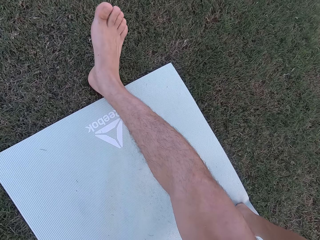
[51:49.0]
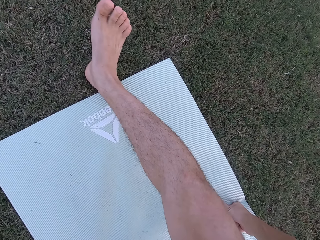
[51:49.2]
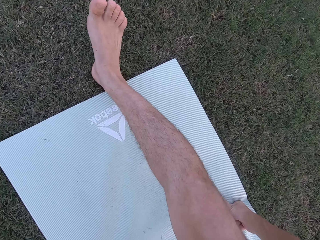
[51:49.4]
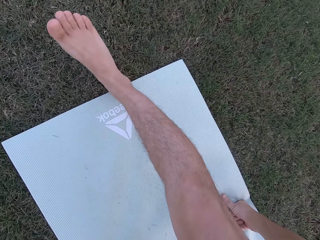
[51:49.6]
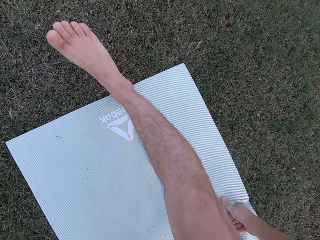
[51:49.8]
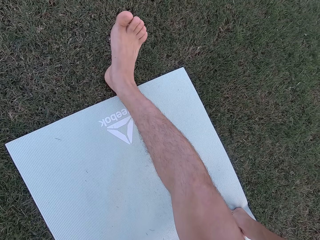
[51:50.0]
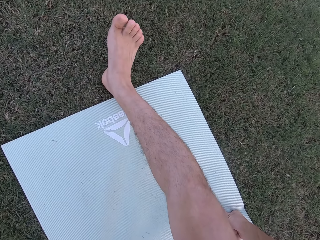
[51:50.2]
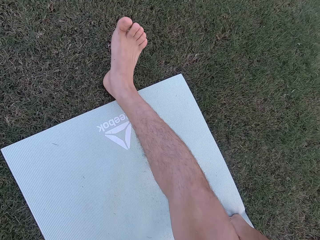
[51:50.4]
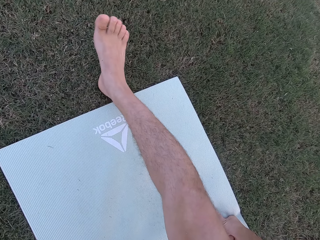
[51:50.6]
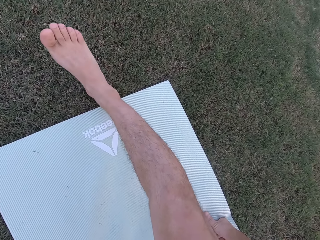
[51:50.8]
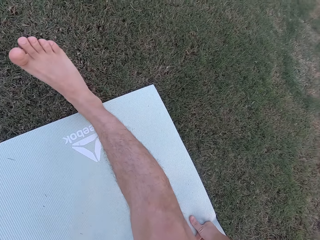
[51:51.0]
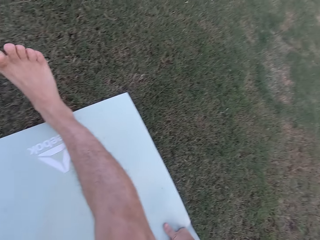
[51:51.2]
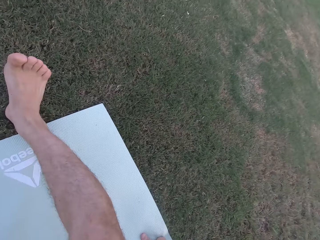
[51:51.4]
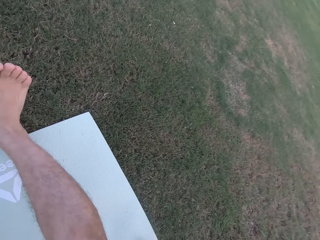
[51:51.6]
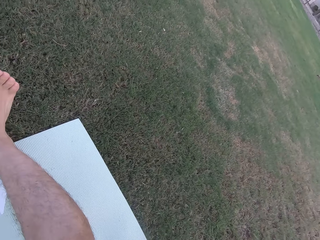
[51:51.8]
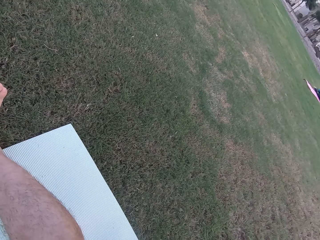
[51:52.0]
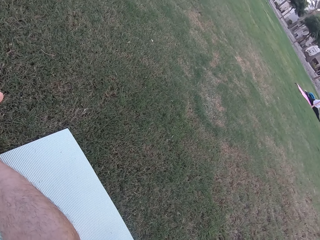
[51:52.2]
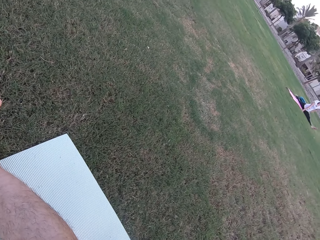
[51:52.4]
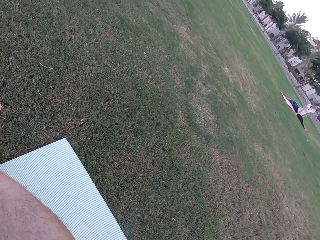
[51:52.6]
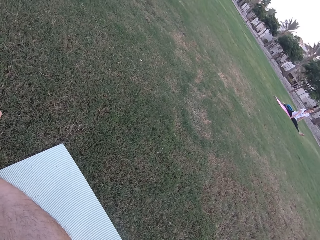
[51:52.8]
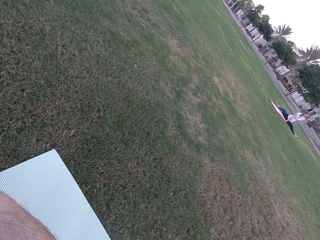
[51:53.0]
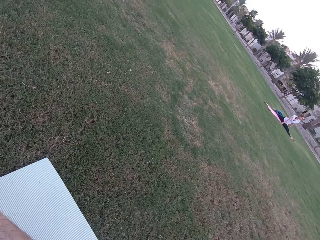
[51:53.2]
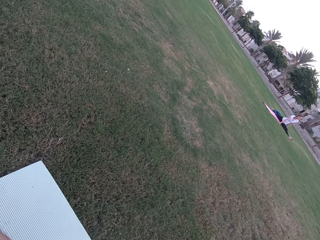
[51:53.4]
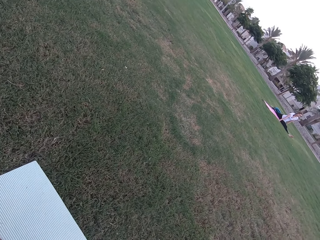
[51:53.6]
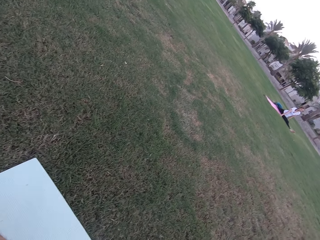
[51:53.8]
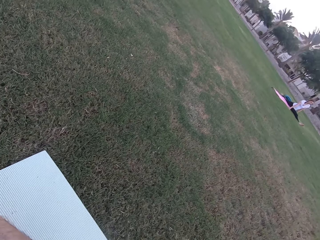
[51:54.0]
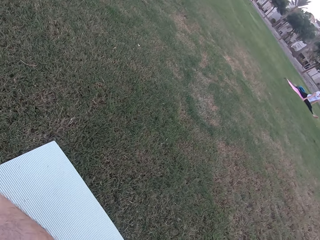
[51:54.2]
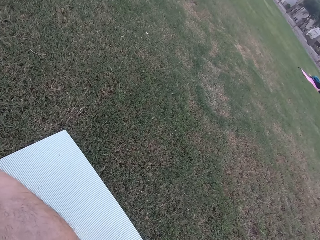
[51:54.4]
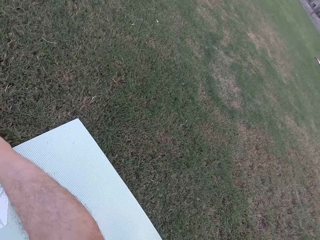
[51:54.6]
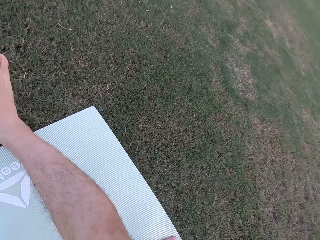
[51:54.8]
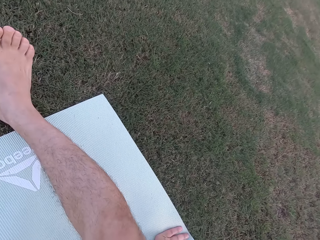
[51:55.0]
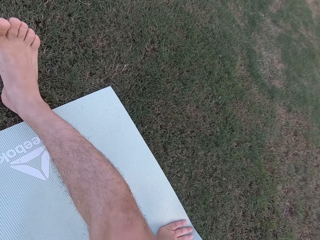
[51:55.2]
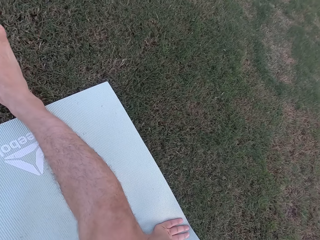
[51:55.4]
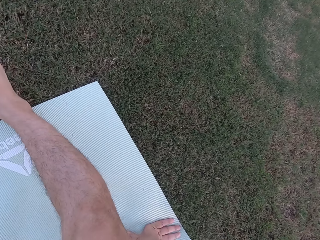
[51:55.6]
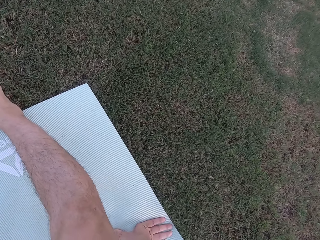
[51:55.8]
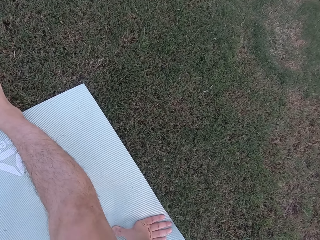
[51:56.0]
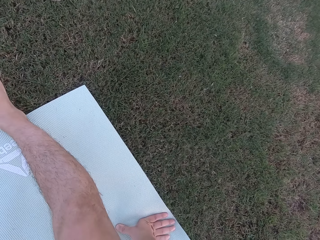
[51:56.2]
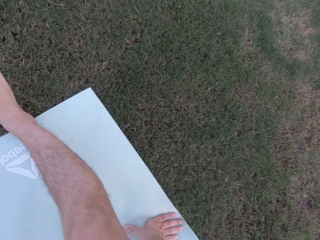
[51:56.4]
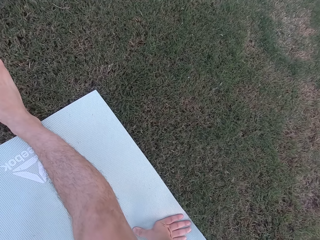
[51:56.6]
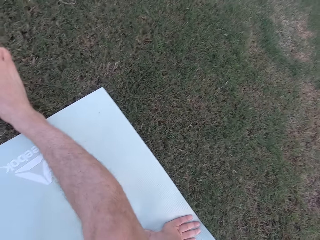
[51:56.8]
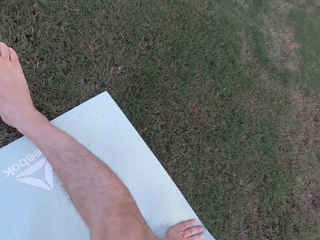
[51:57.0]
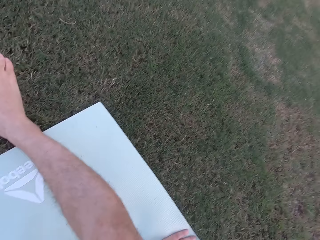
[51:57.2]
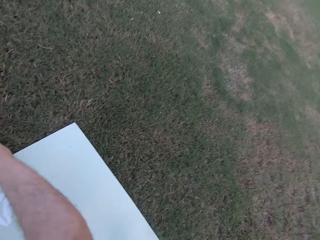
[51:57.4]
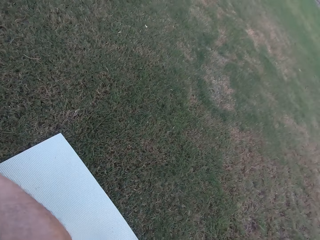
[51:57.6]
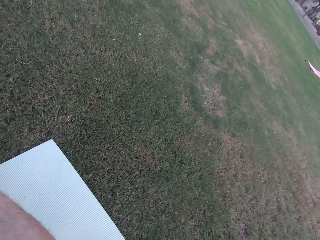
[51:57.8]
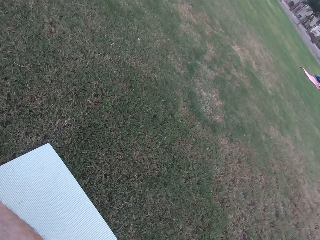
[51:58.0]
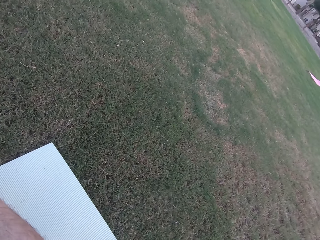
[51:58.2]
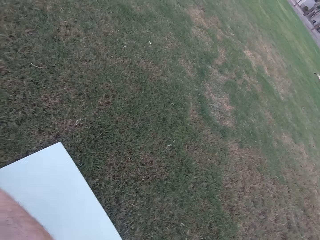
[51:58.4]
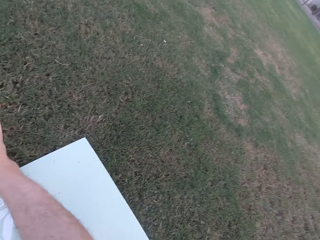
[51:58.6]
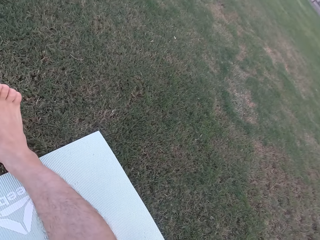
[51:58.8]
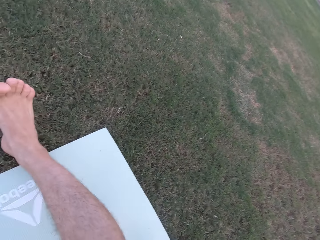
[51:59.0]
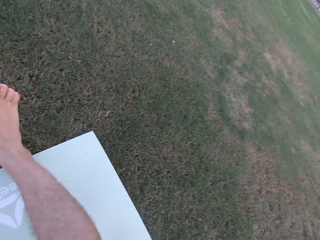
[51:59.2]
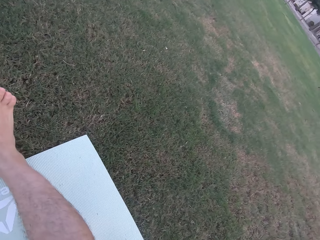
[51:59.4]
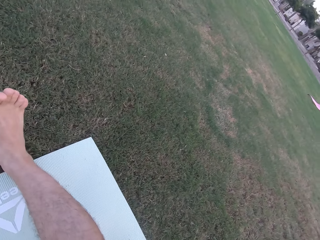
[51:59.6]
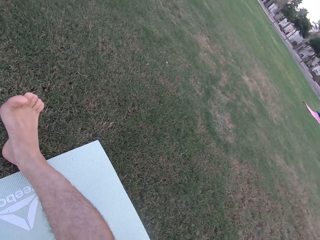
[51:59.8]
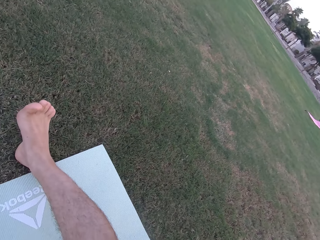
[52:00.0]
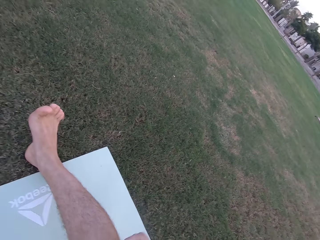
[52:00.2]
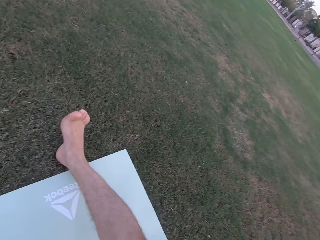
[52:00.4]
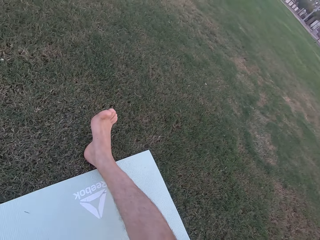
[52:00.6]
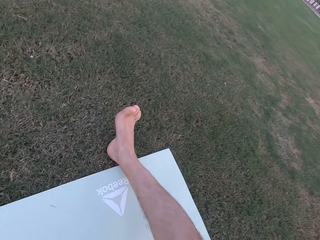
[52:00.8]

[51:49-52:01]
The camera wearer looks around the field. They stare at a person. They look around the field. They look around the ground.

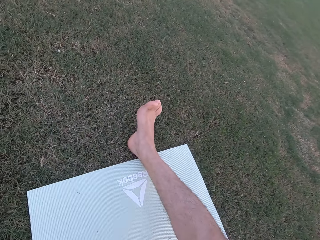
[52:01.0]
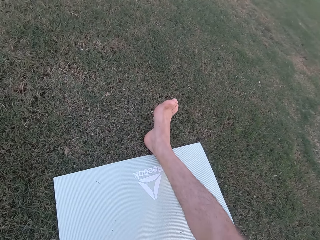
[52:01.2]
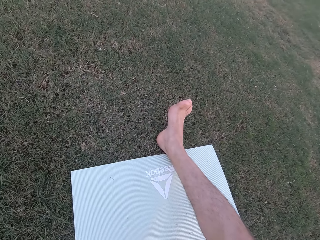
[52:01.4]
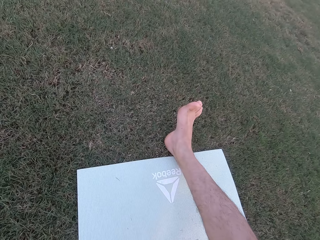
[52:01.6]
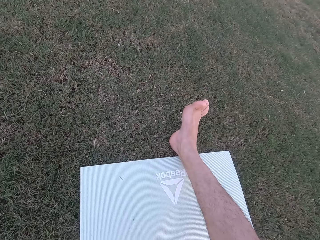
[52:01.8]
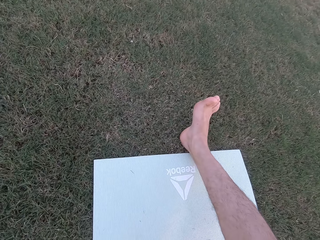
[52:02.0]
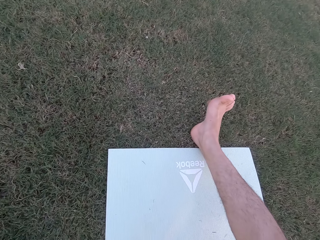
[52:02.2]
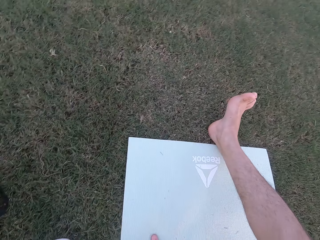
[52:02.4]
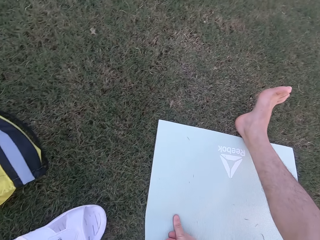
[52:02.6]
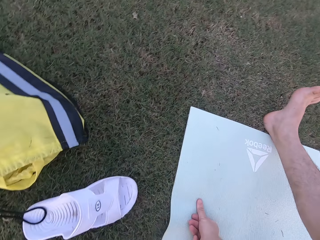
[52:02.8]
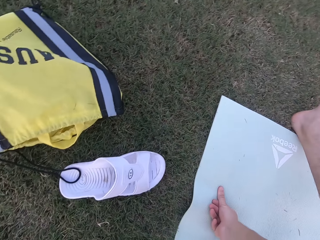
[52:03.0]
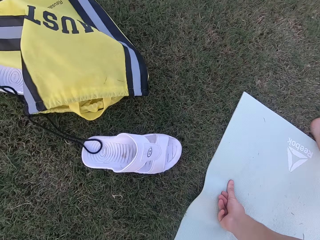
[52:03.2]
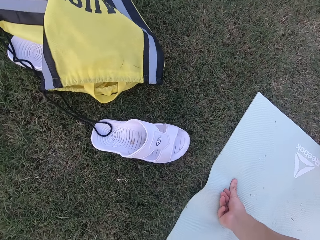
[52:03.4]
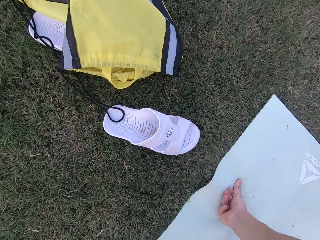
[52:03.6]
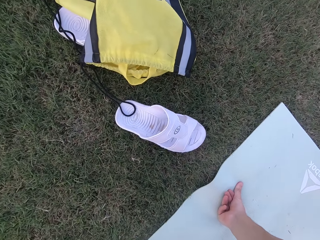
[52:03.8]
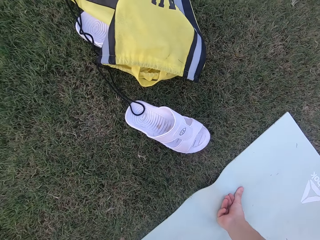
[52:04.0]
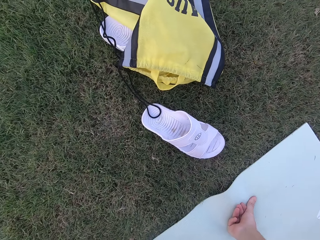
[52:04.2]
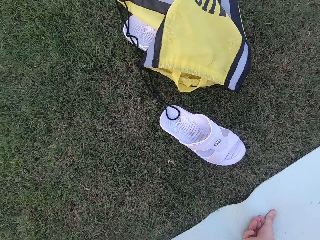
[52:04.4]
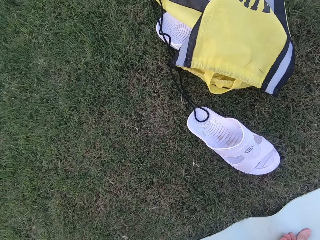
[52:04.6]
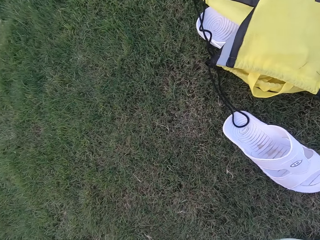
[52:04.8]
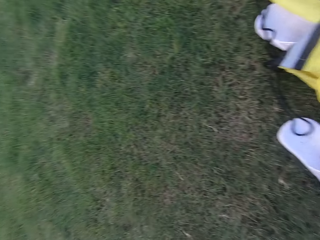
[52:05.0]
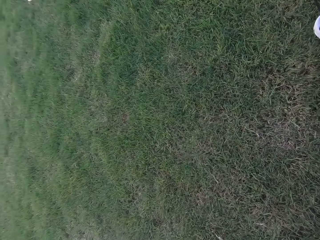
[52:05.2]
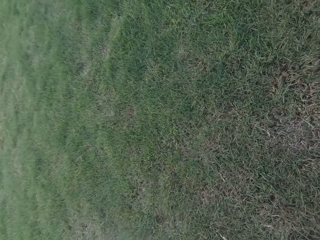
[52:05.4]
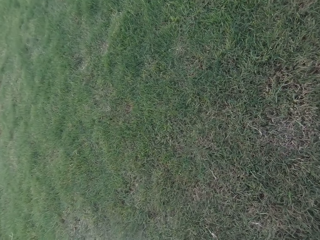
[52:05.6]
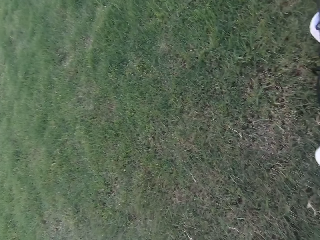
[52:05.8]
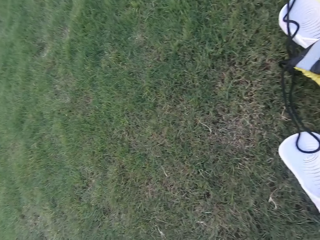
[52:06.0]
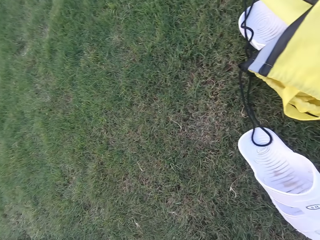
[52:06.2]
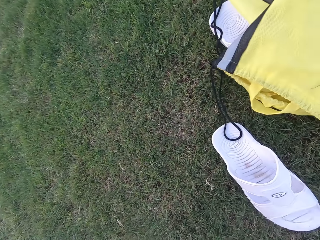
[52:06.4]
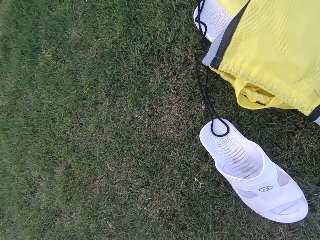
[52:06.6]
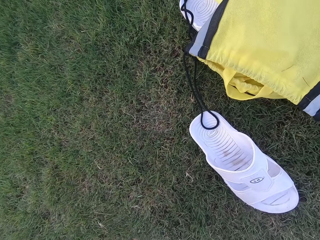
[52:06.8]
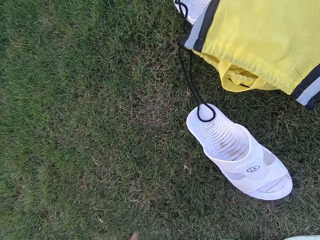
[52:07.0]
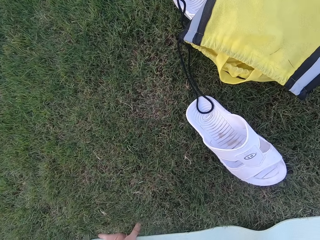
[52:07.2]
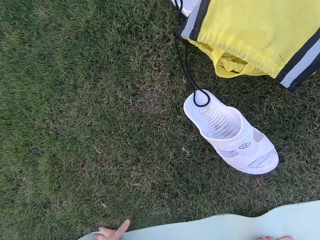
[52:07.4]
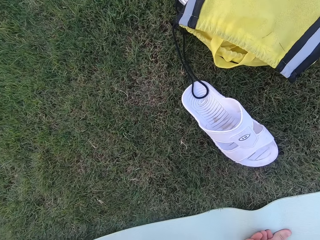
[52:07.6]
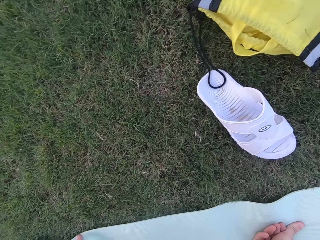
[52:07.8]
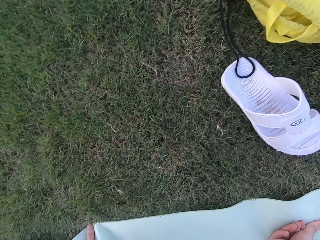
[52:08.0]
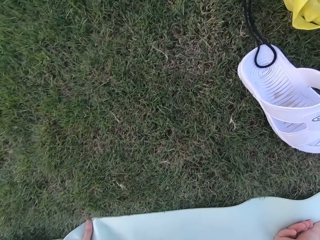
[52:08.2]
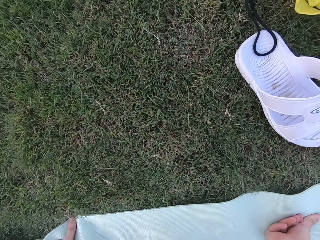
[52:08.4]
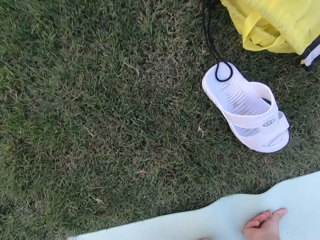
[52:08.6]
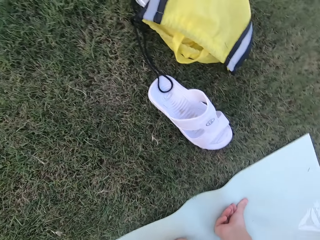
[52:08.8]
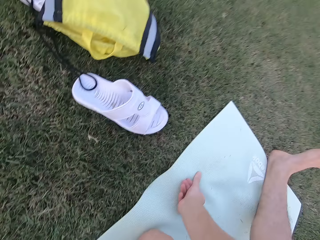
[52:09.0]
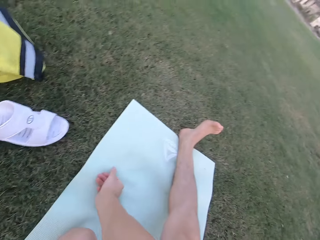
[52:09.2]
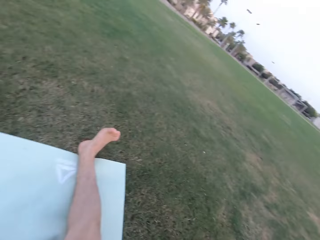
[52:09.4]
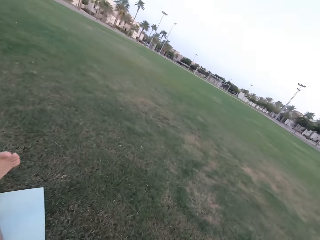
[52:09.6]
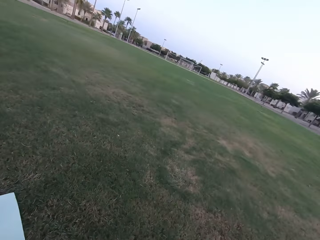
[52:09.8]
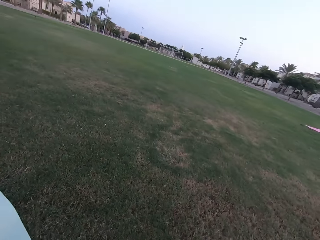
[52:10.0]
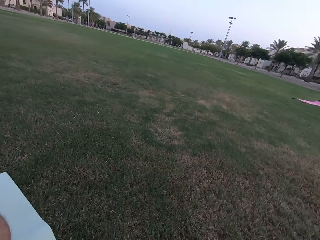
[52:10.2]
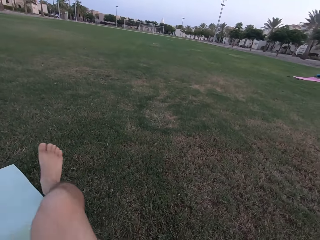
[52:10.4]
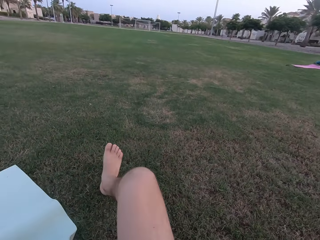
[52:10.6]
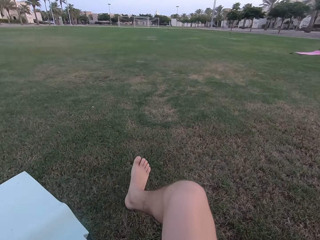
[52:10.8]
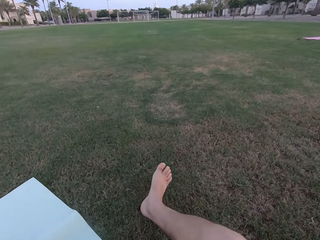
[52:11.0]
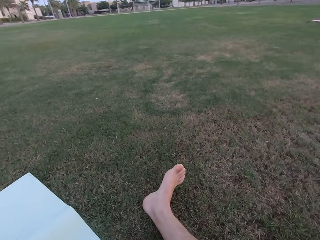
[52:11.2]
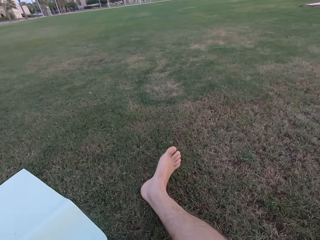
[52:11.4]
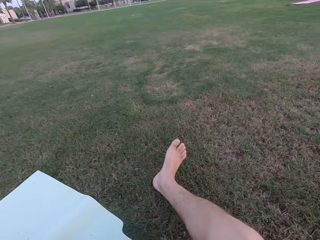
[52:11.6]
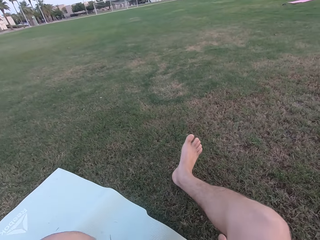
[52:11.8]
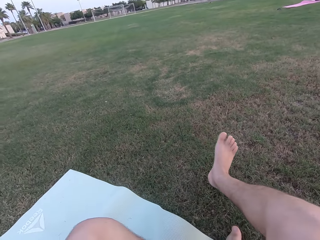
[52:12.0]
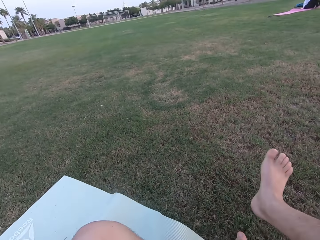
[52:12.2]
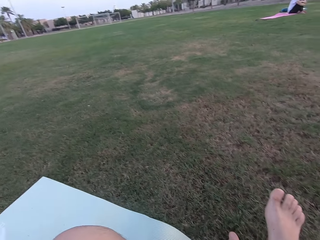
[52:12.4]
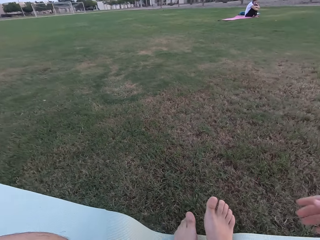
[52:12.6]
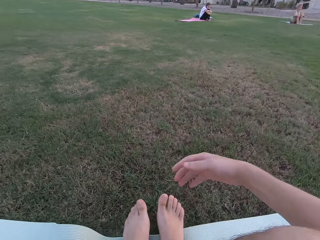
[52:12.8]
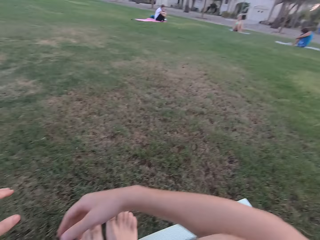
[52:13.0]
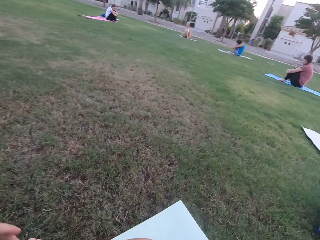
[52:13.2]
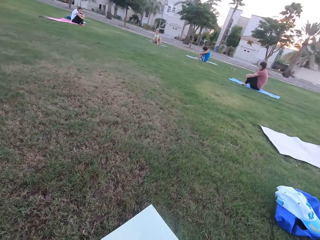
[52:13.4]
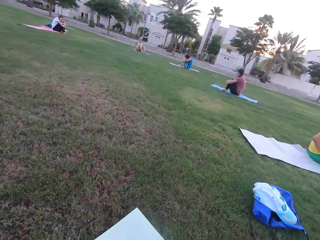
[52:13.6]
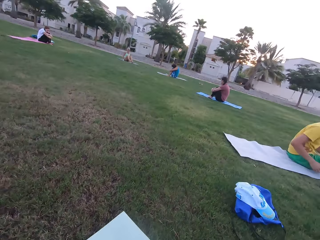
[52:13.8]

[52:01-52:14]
The camera wearer sits down.
